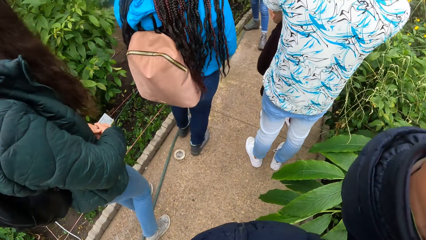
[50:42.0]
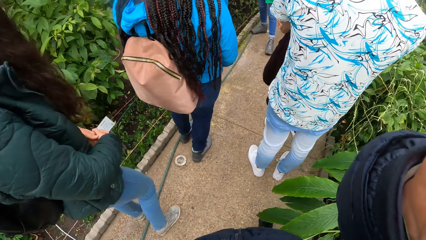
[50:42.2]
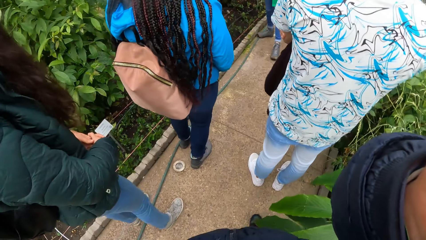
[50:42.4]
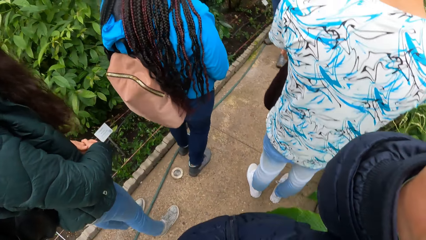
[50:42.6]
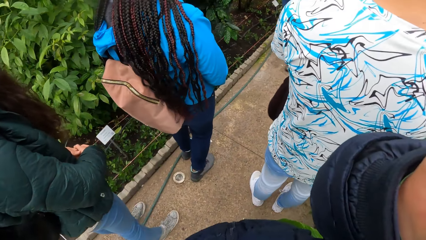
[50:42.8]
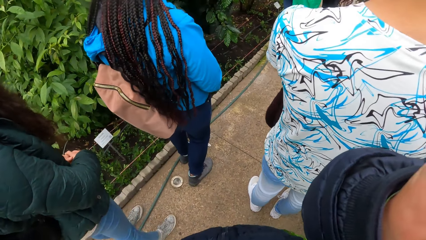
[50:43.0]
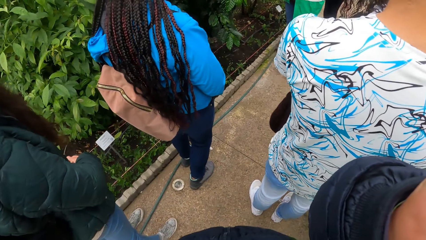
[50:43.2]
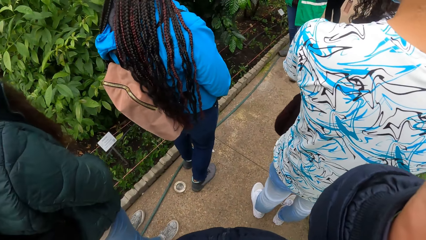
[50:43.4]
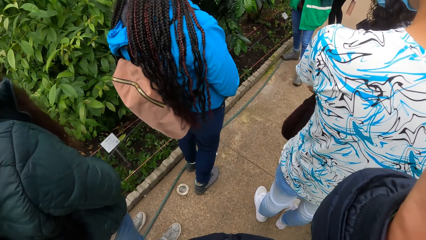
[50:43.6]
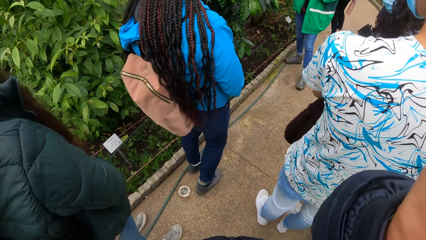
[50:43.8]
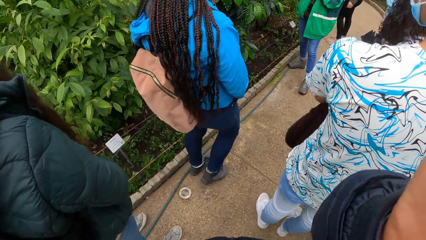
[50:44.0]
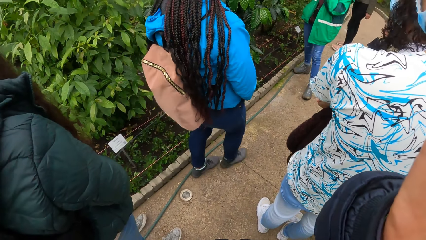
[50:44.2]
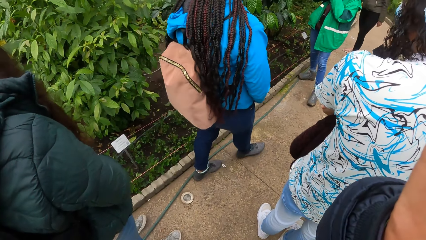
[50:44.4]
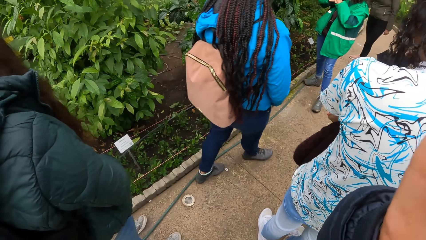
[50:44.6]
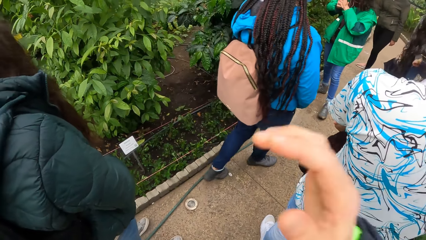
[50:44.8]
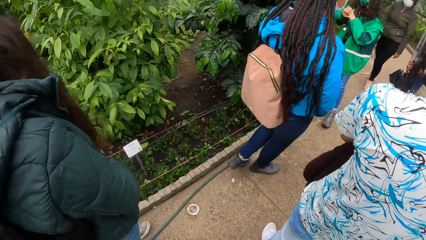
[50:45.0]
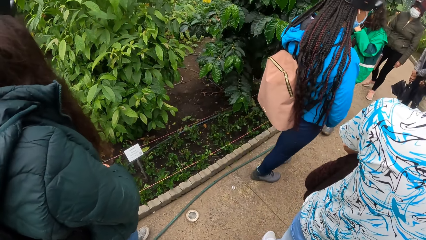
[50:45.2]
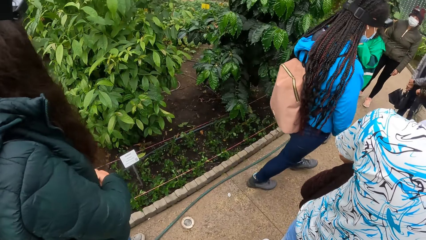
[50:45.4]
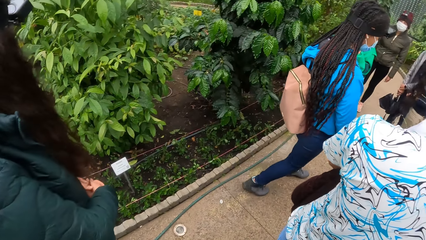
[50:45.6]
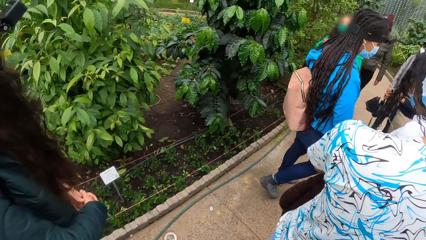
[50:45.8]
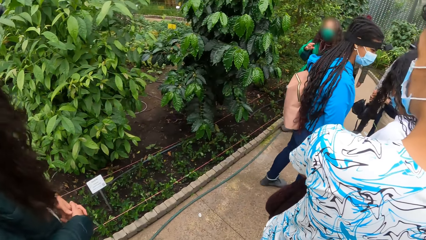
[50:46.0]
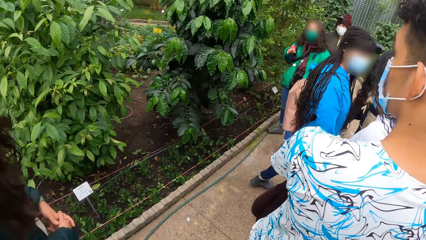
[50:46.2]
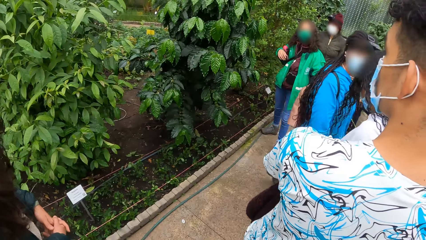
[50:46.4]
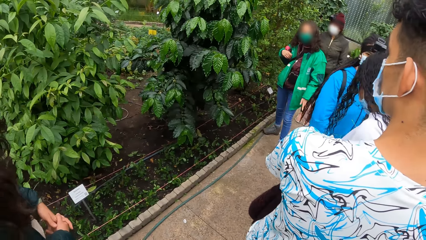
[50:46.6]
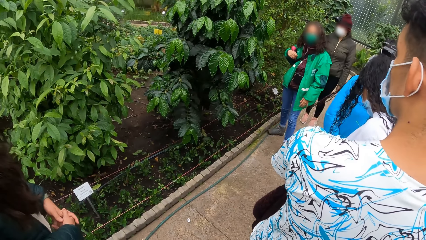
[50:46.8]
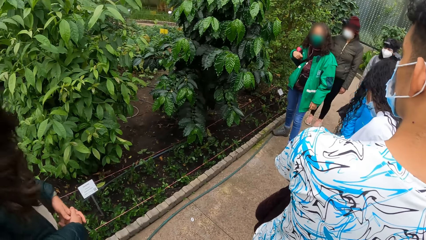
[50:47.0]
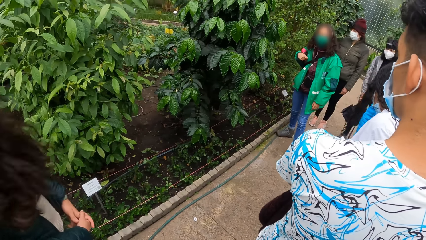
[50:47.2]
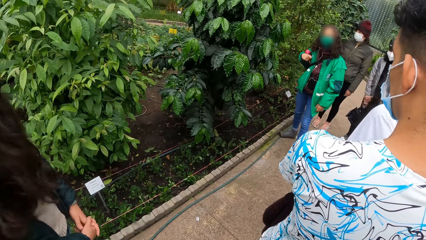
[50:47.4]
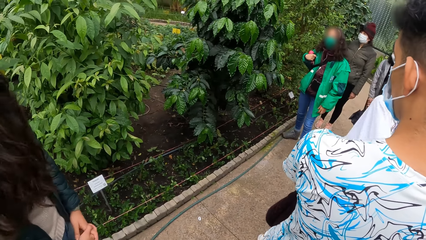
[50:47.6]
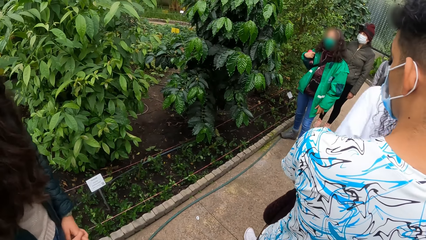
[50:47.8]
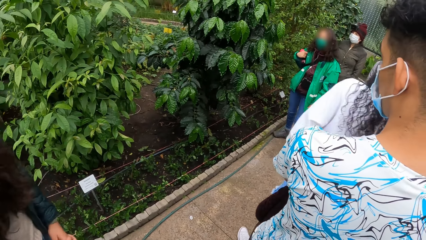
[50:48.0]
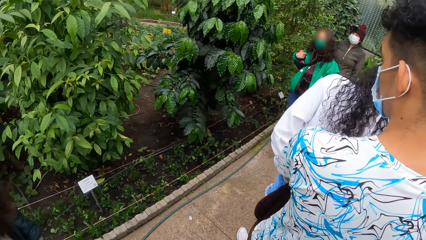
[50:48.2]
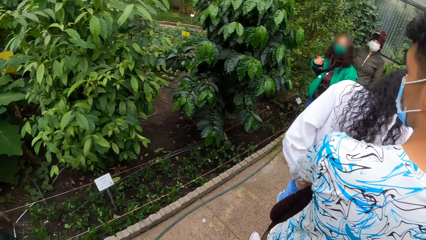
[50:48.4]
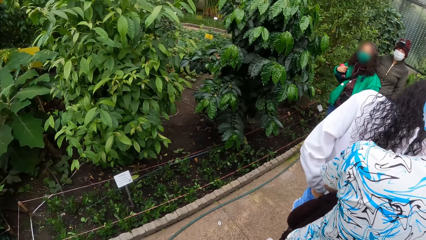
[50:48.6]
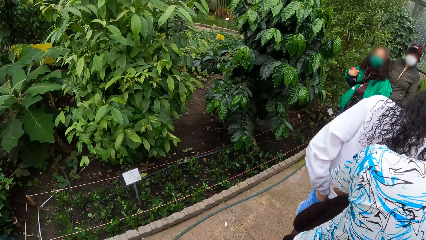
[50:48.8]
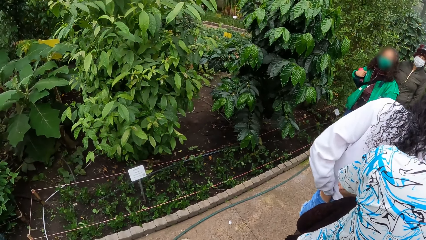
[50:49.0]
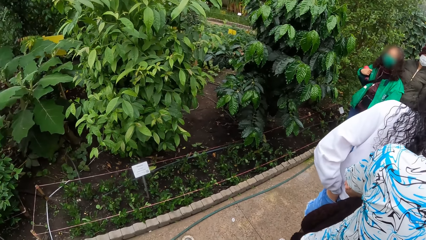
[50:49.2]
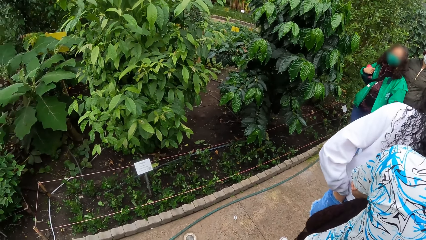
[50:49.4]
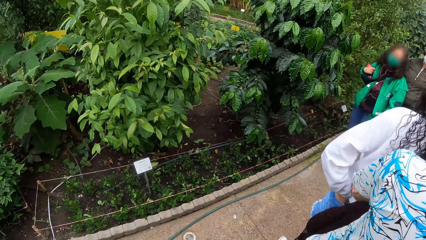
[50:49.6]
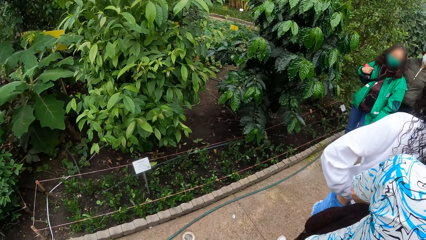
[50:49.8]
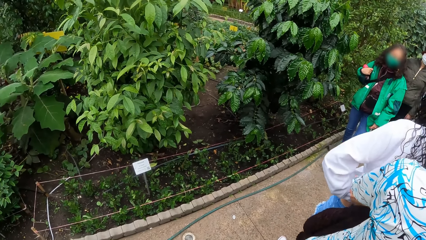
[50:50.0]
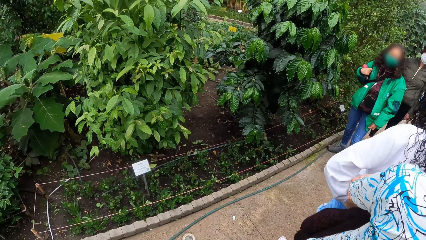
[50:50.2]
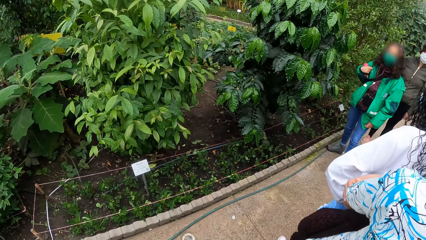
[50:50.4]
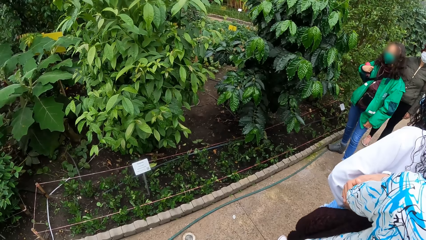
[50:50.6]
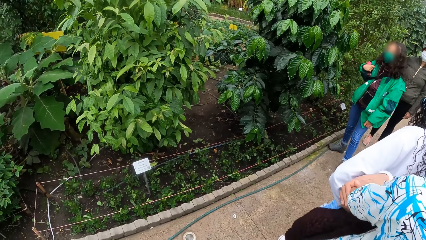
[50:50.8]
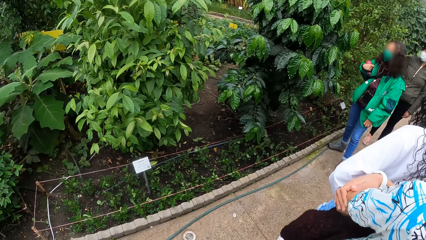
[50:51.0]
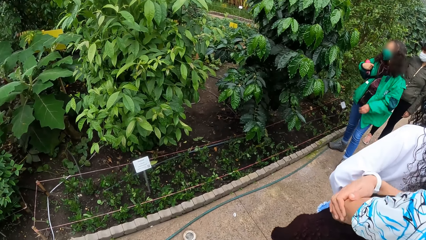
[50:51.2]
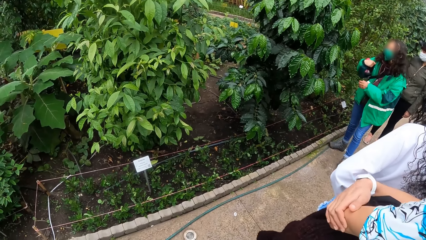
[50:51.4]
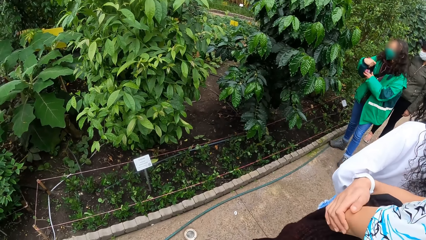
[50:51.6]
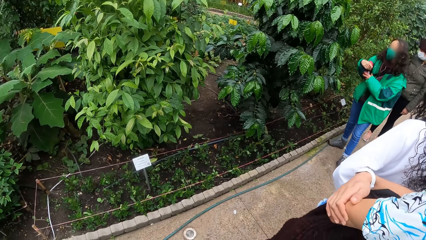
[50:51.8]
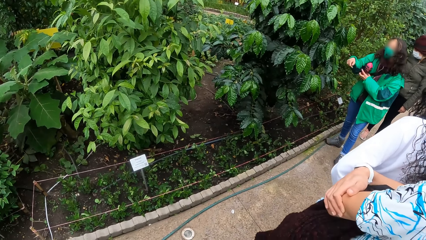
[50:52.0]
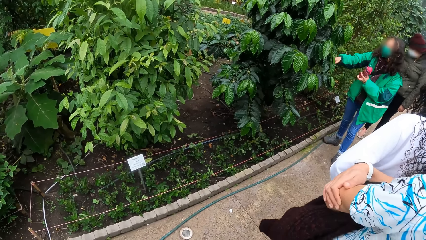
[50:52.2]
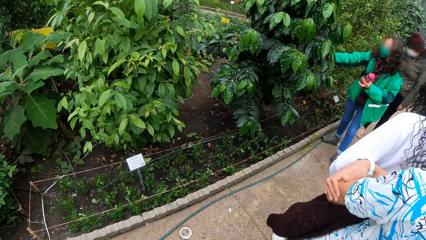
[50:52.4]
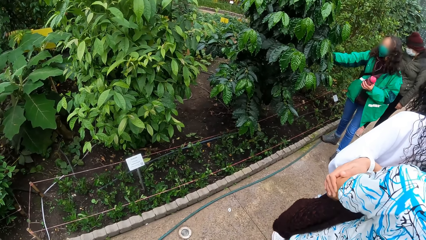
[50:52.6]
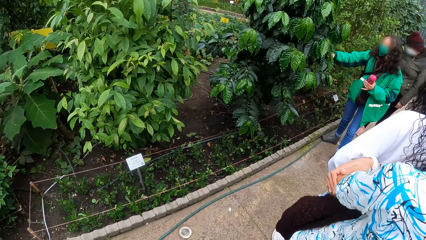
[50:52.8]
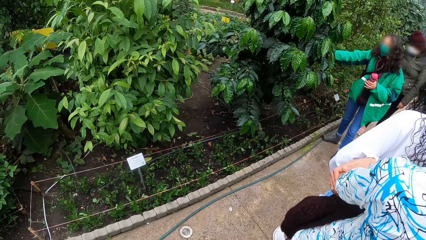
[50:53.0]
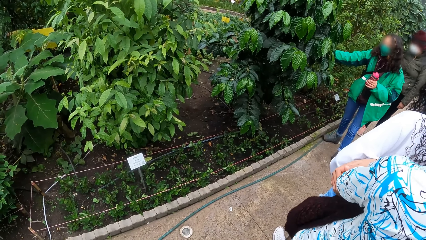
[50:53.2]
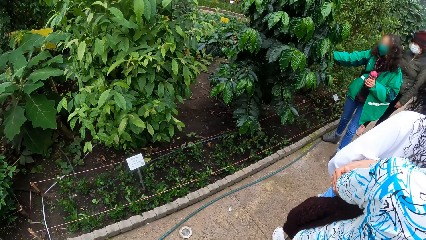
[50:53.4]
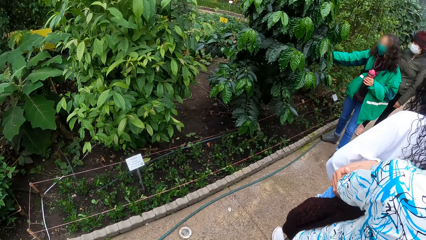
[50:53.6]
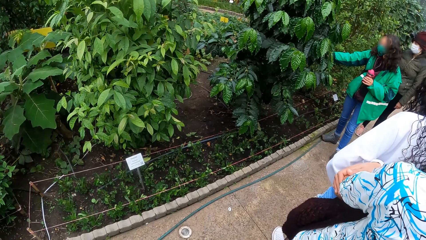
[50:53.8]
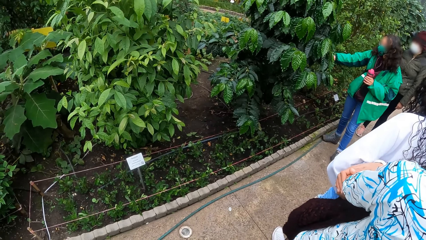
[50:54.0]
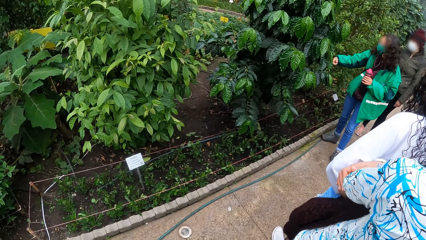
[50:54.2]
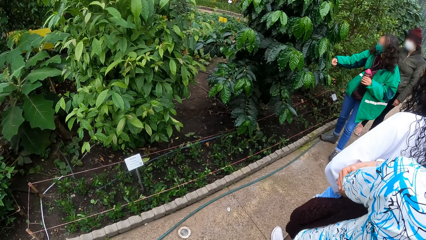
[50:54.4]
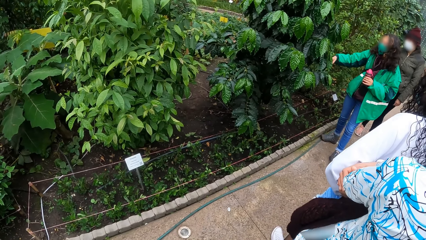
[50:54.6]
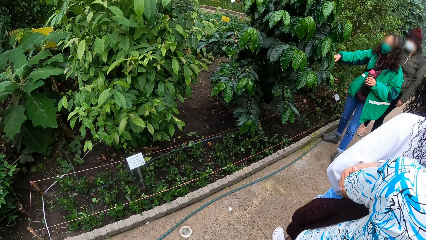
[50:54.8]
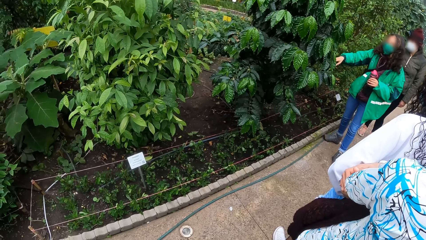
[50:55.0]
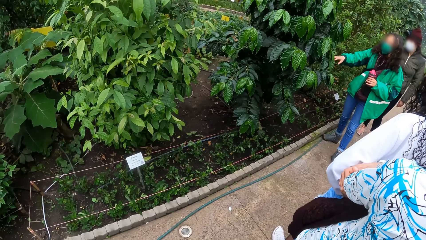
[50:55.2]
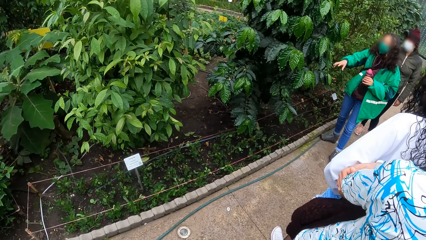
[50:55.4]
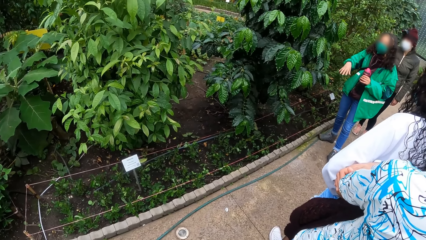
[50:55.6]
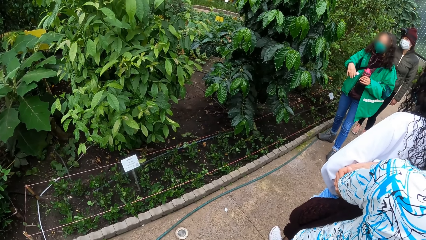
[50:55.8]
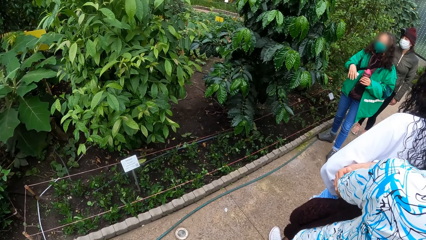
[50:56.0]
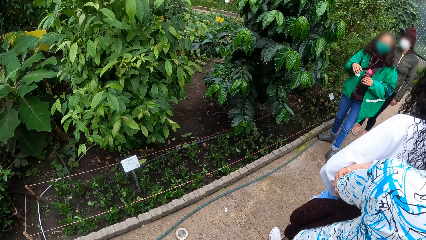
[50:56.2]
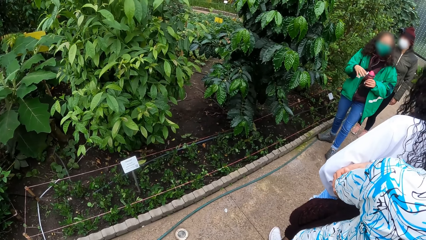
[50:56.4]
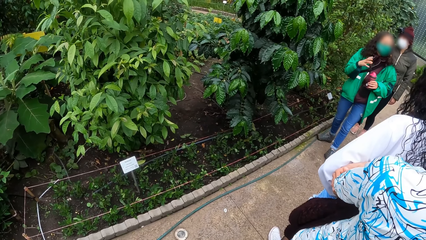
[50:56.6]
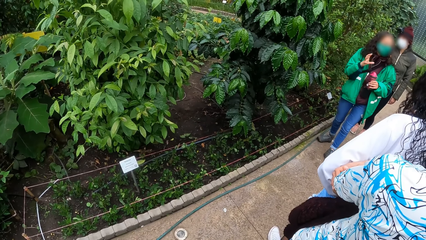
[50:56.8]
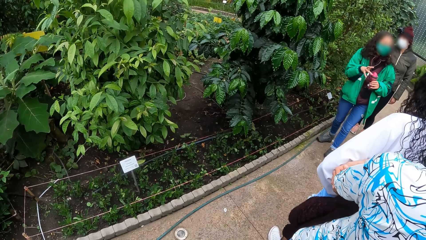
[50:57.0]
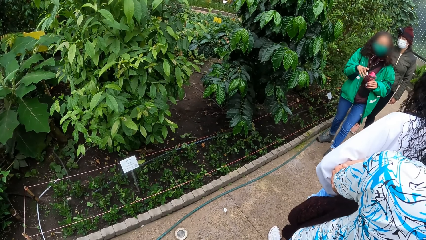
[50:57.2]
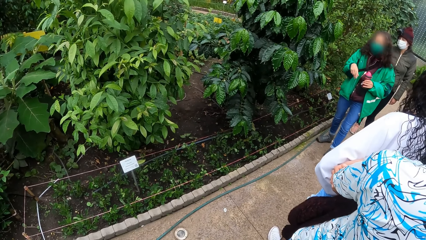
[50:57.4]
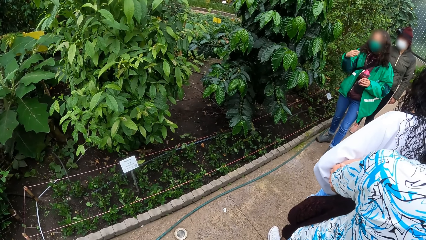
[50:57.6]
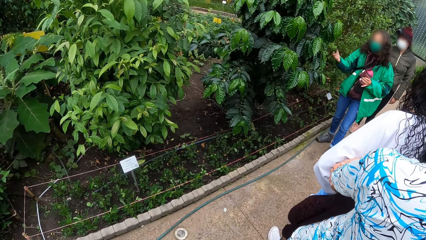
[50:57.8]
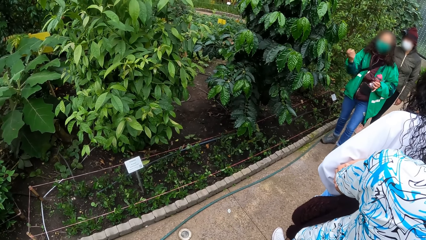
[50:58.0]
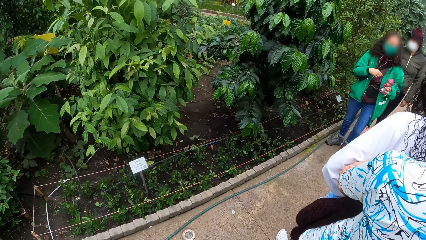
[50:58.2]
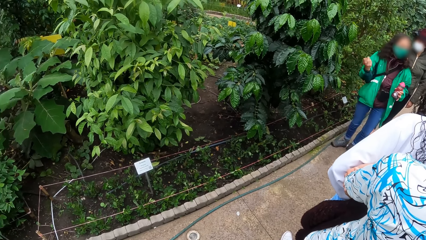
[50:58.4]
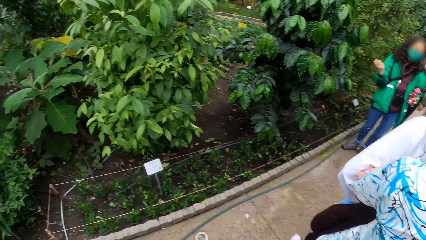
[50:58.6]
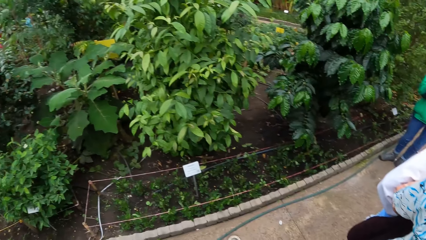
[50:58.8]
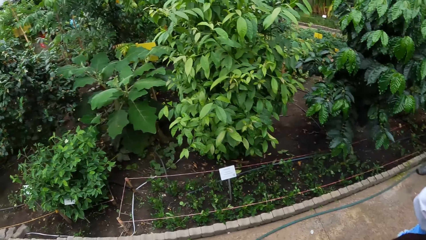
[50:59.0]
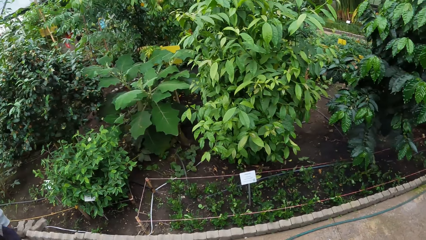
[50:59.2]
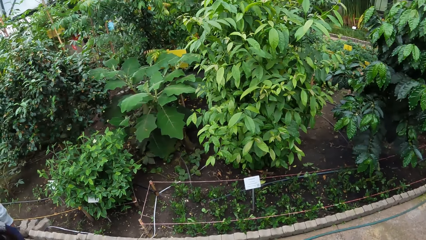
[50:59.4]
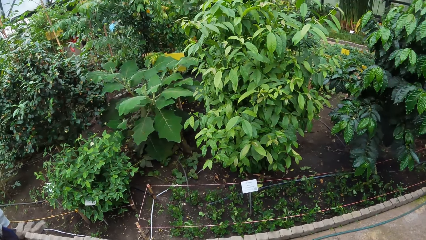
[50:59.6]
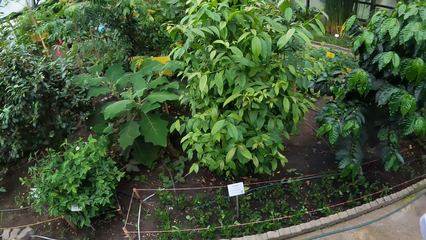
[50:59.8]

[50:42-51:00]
The camera wearer adjusts the camera with his right hand. A woman walks on the sidewalk. The women stand on the sidewalk. The woman takes a water bottle from her right hand with her left hand. She touches a flower with her right hand. She interacts with a group of people.
